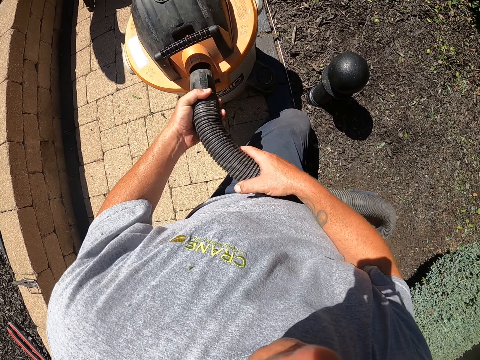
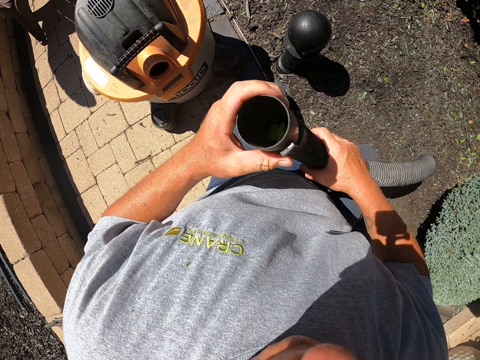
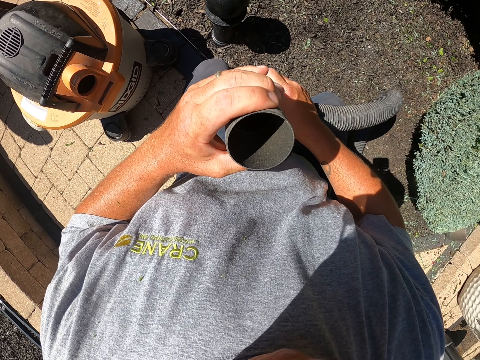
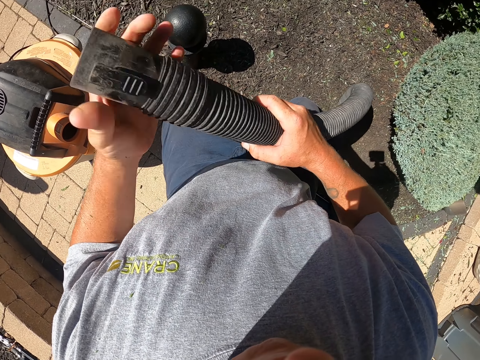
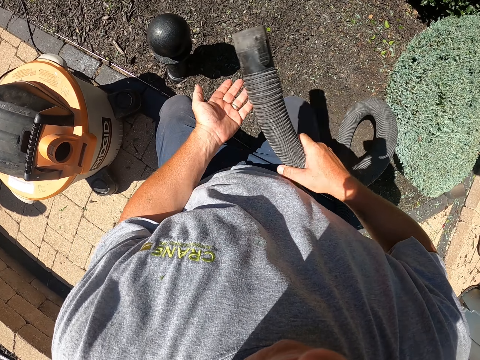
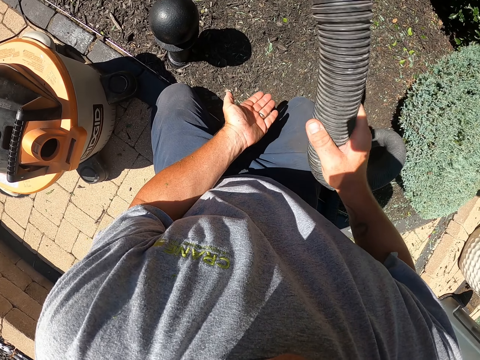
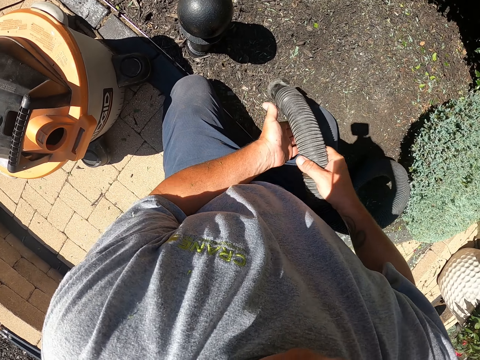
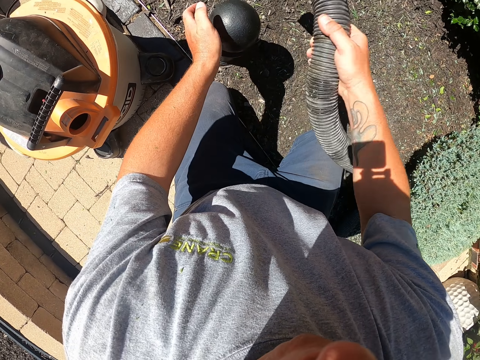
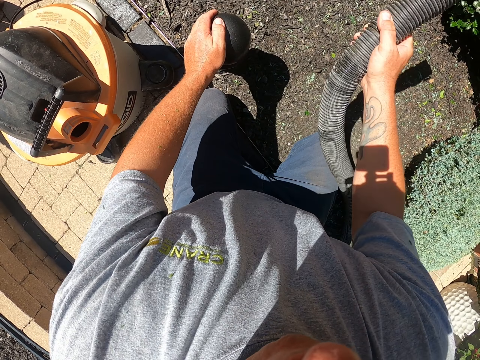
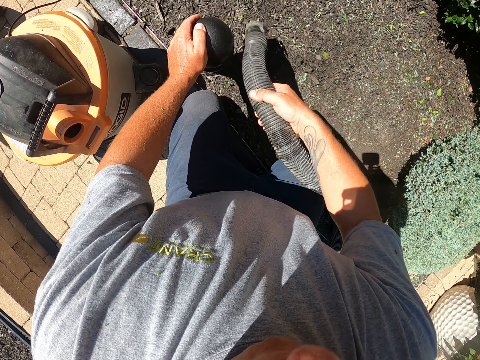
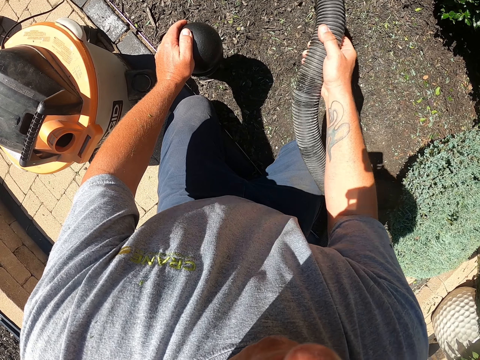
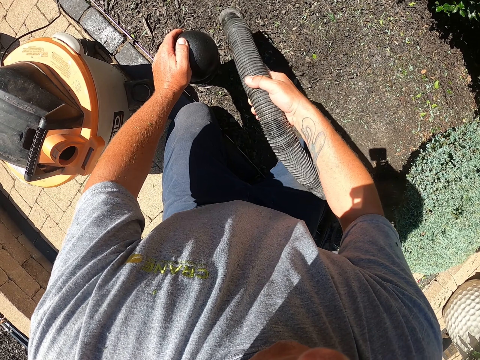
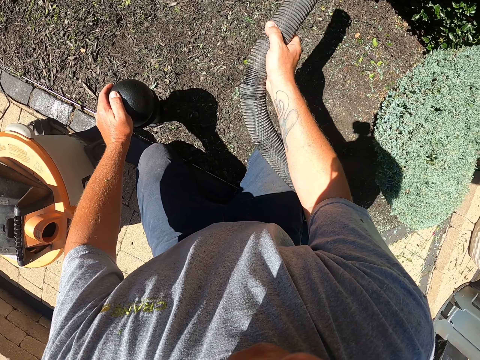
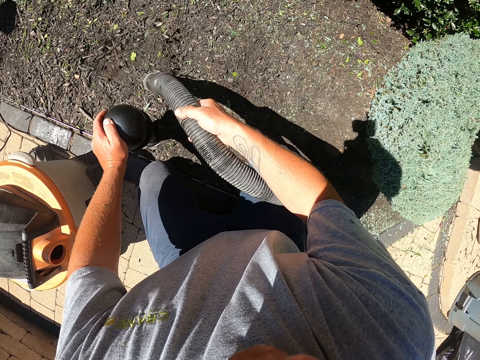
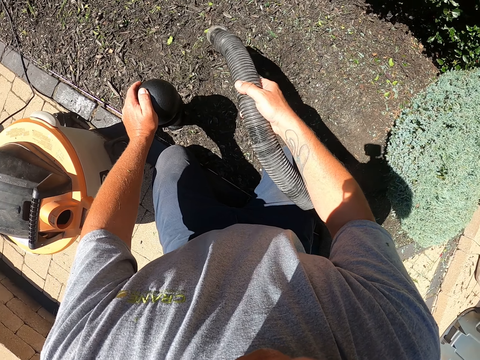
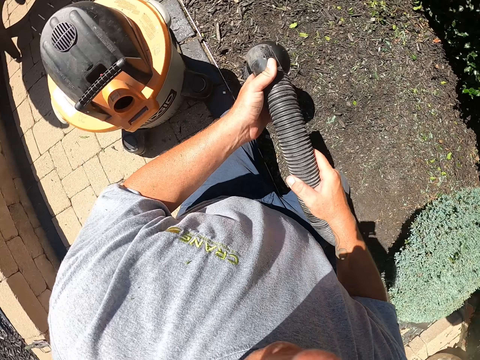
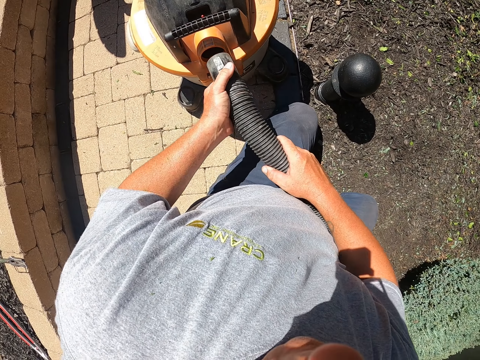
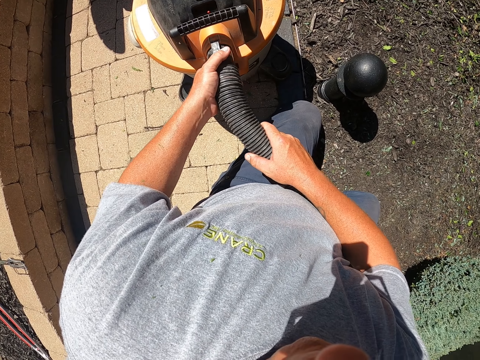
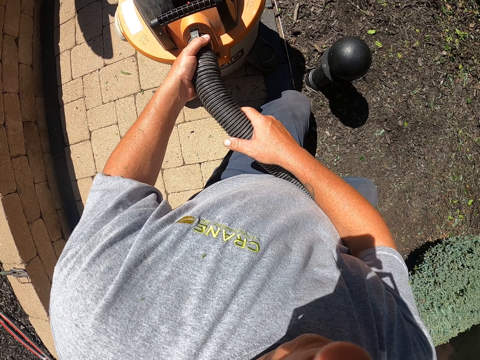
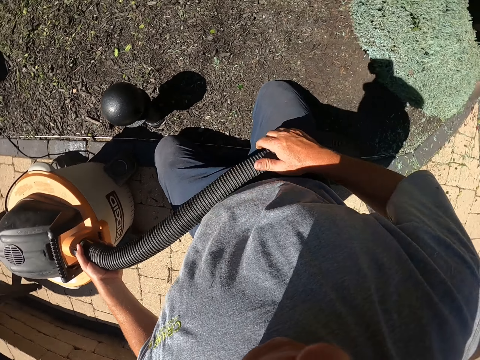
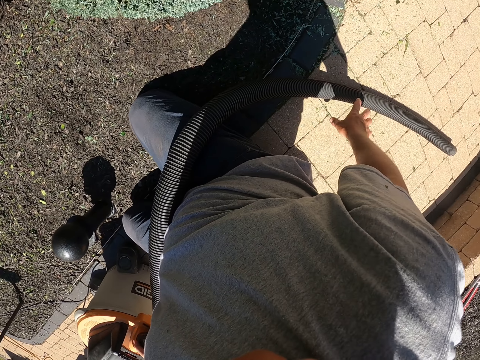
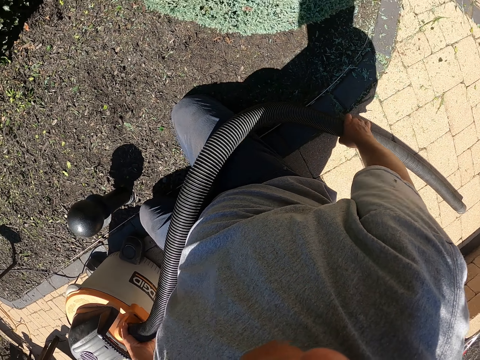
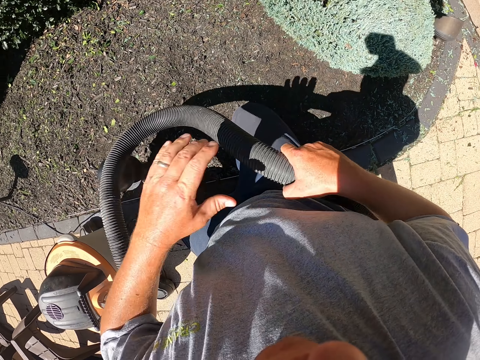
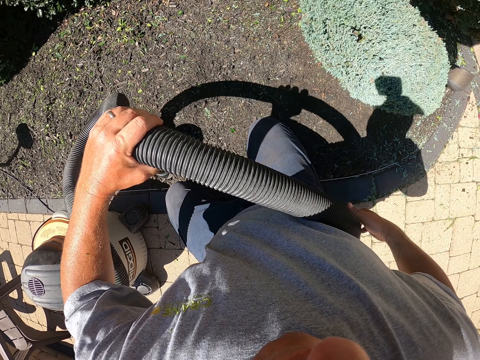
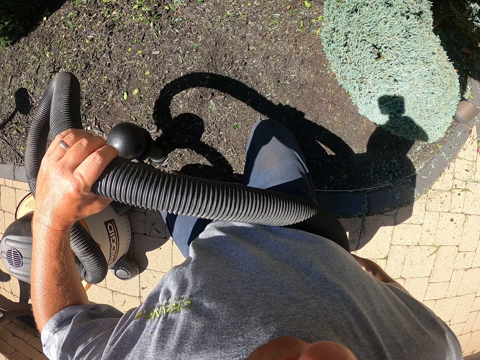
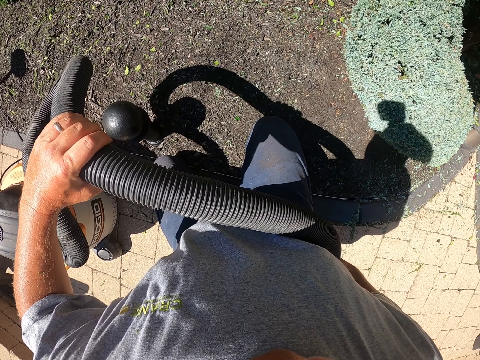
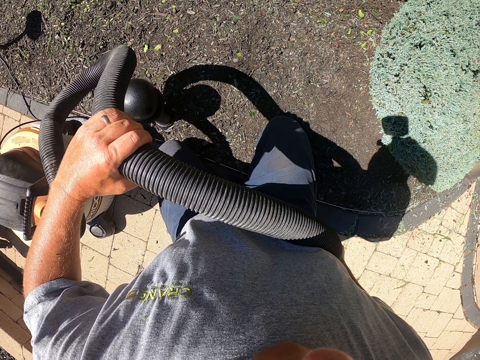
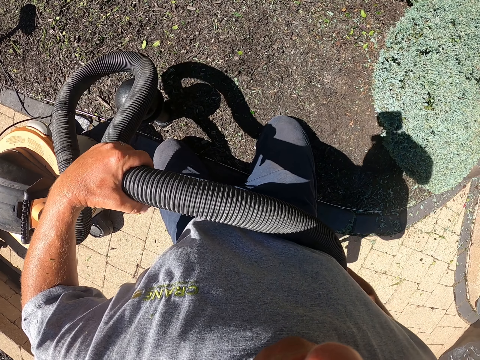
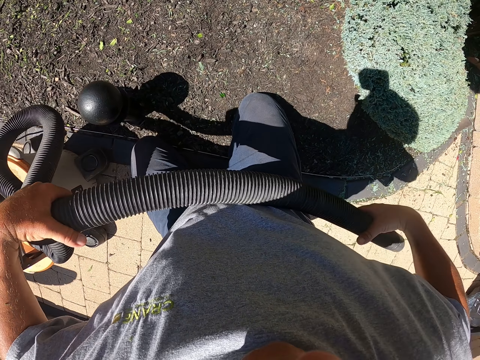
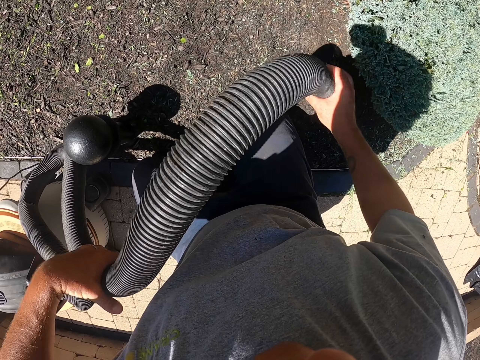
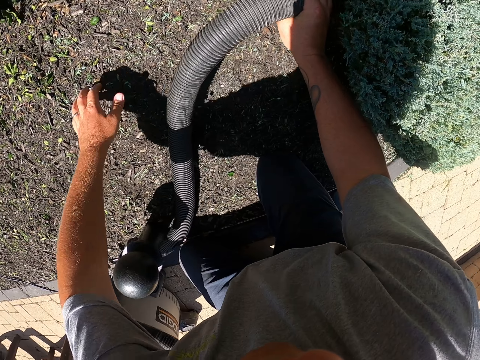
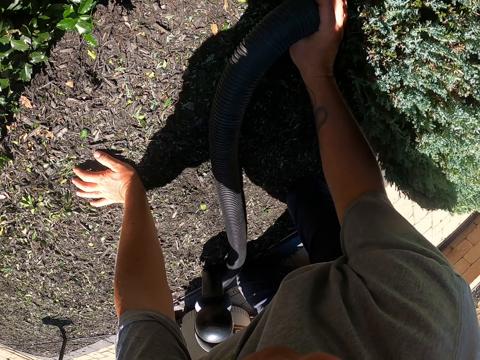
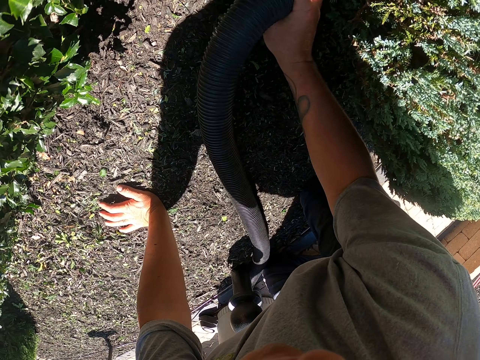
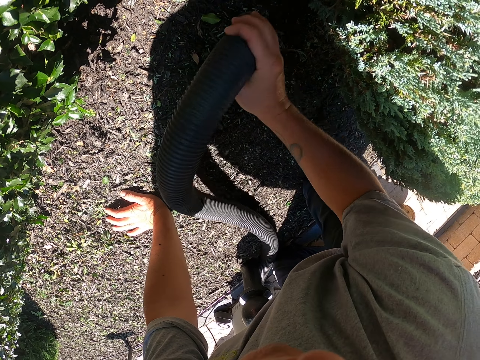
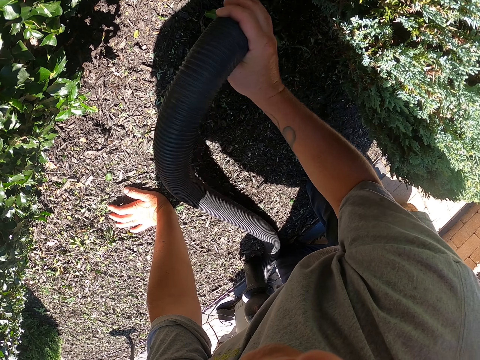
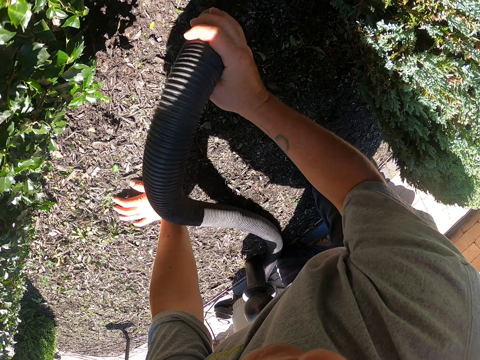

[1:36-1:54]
The camera wearer removes the pipe from the vacuum cleaner. He looks inside the pipe. He hits the pipe on his left hand. He hits the pipe on the steel. He removes dirt from the pipe. He hits the pipe on the steel again. He holds the steel with his left hand. He removes the left hand from the steel. He connects the pipe to the vacuum cleaner. He holds the pipe with both hands. He looks around. He picks up the pipe. He picks up the pipe again. He holds the pipe with both hands. He puts his left hand on the ground. He cleans the garden with the garden vacuum.

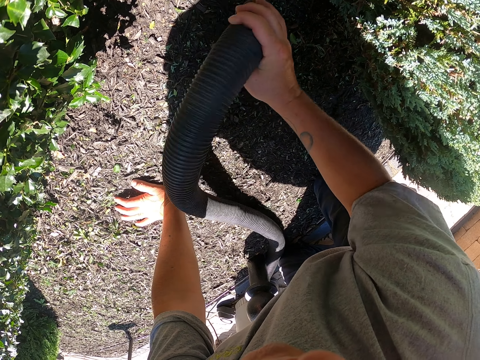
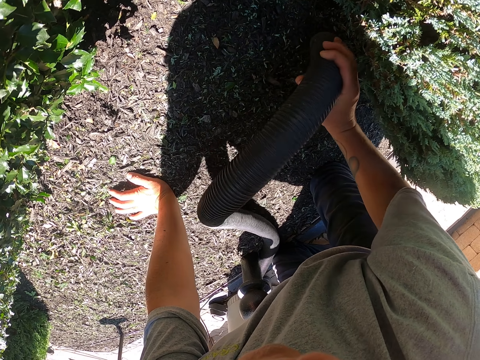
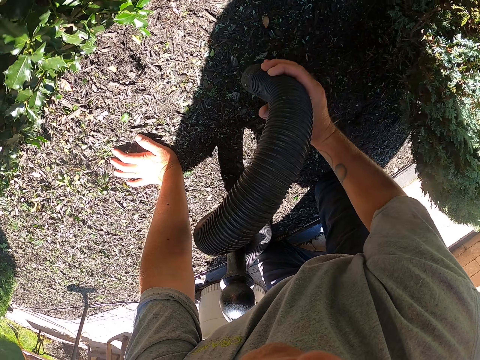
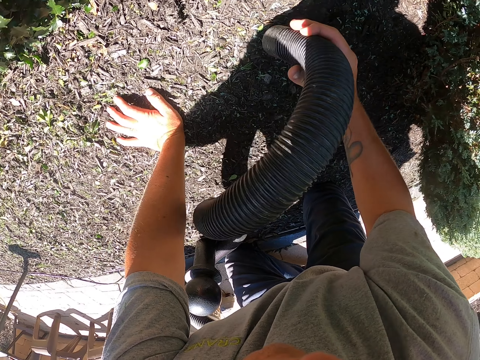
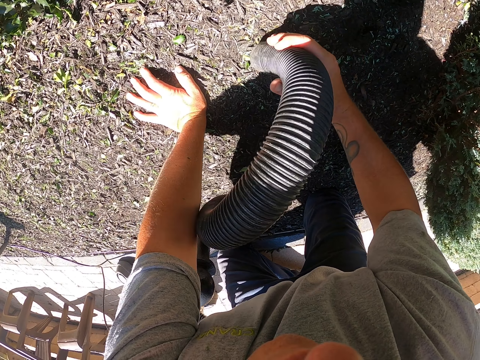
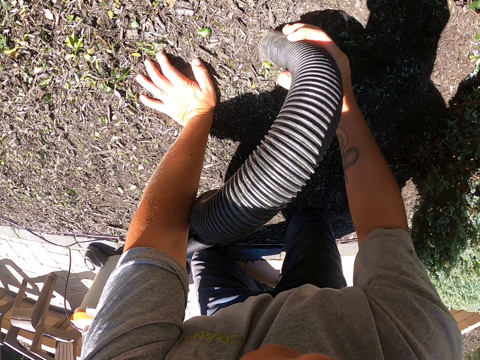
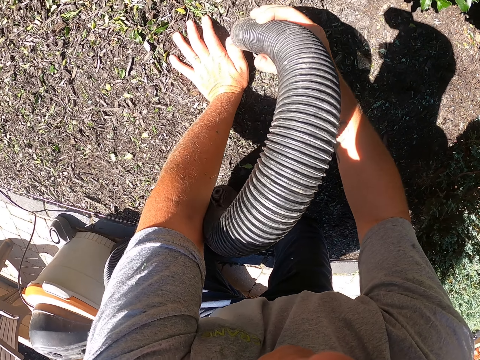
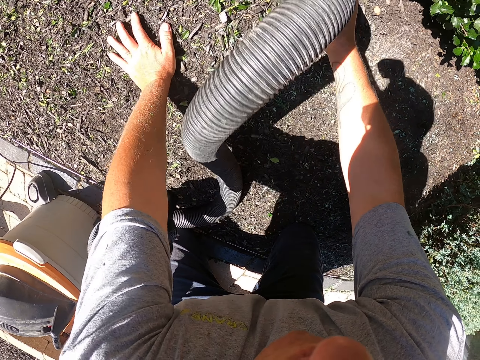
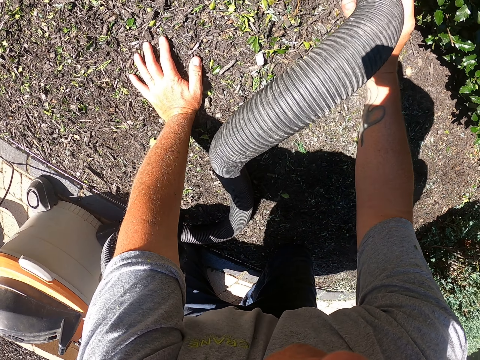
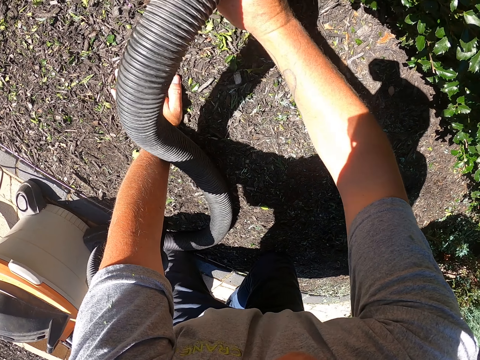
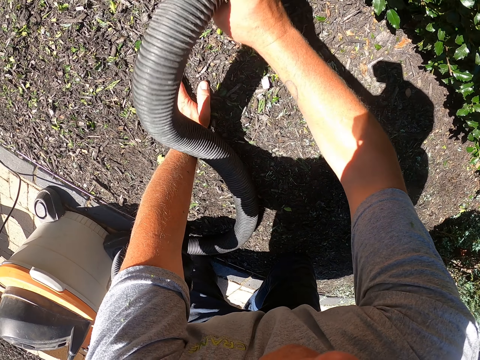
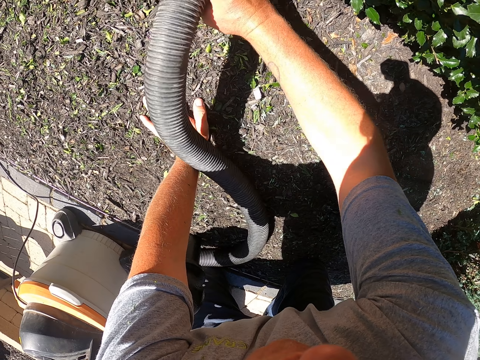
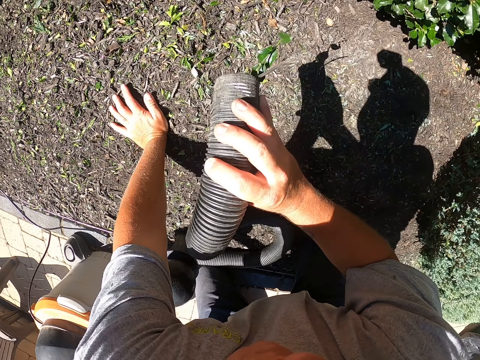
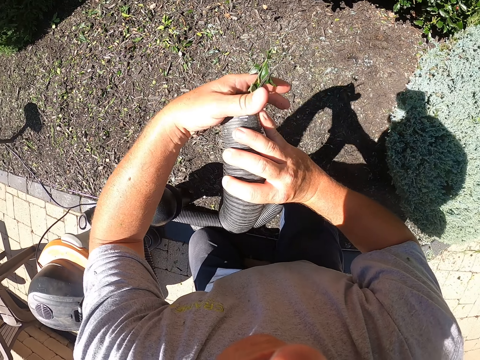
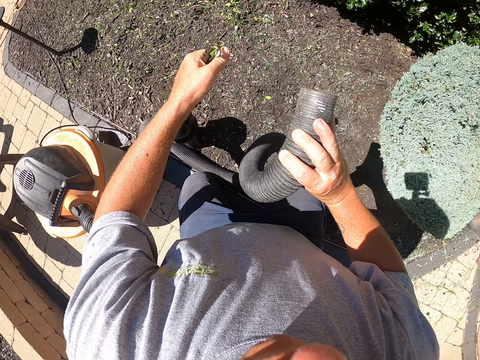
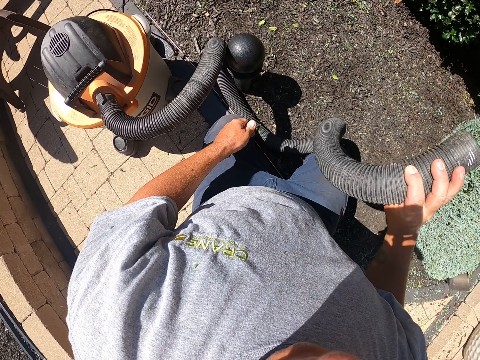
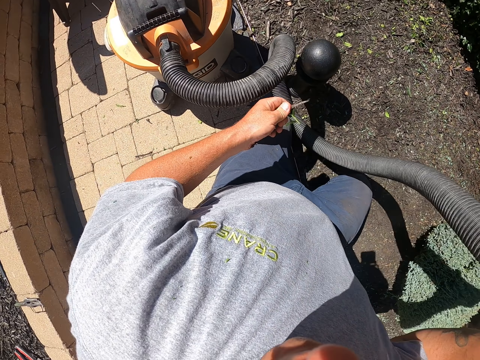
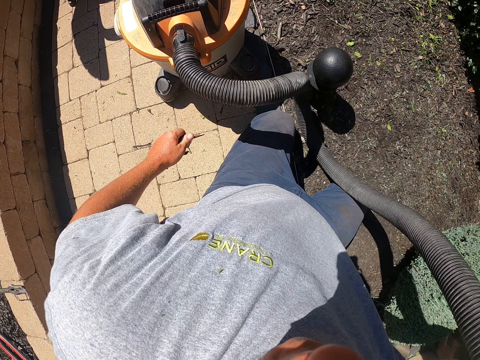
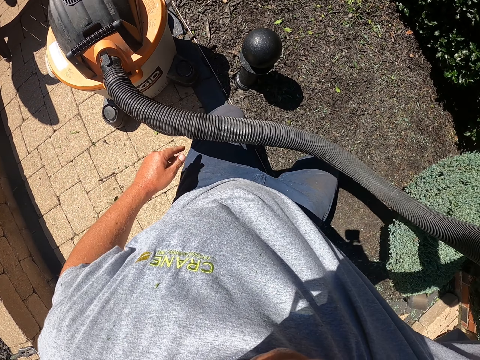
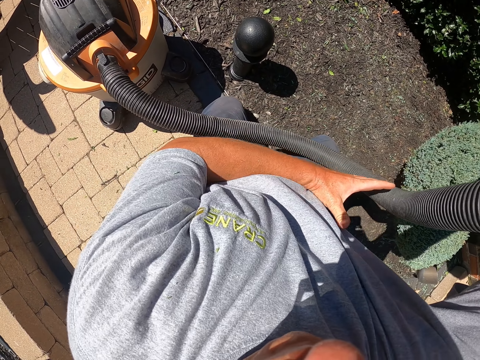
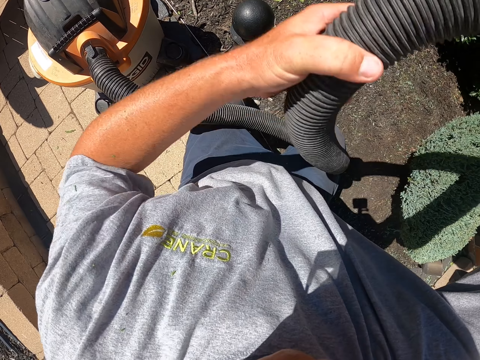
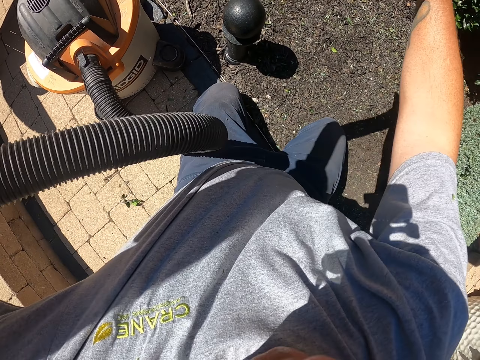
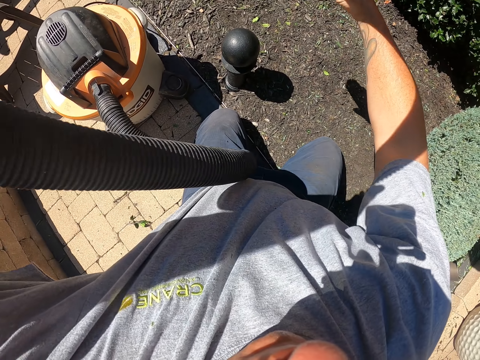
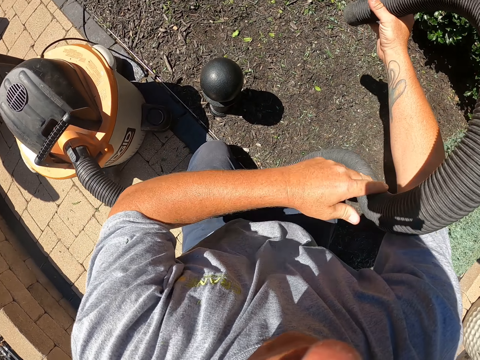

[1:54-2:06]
The camera wearer removes the left hand from the ground. They remove the dust or dirt in the vacuum cleaner nozzle. They put the dirt on the pavement. They pass the pipe to the left hand. They touch the pipe. They hold the pipe with both hands.
